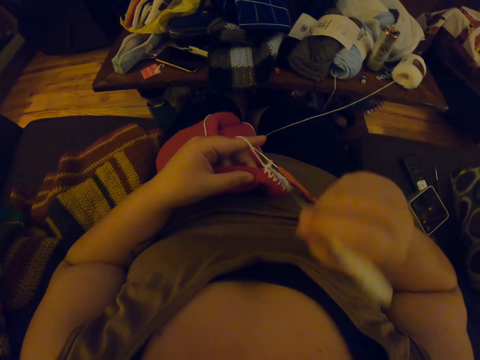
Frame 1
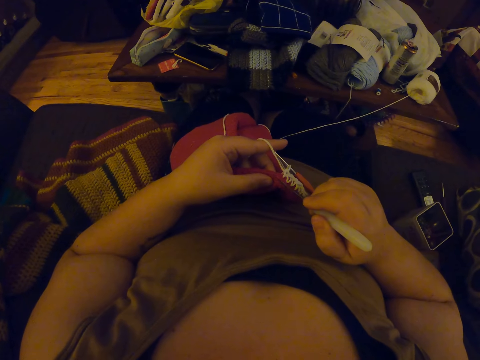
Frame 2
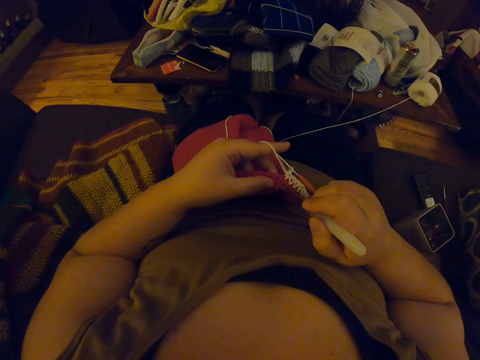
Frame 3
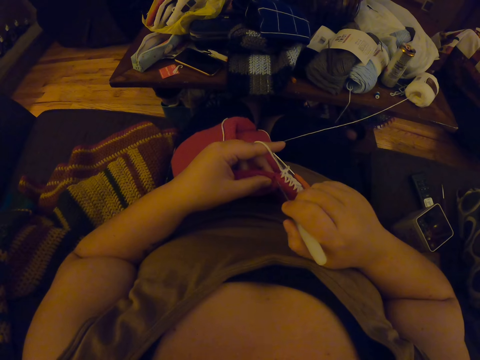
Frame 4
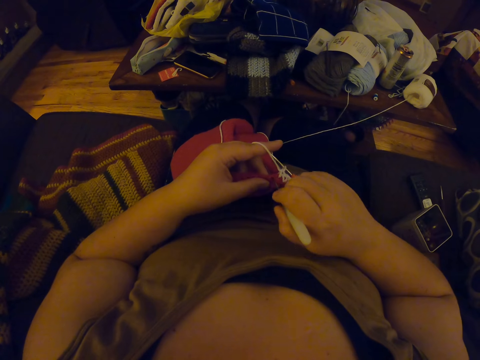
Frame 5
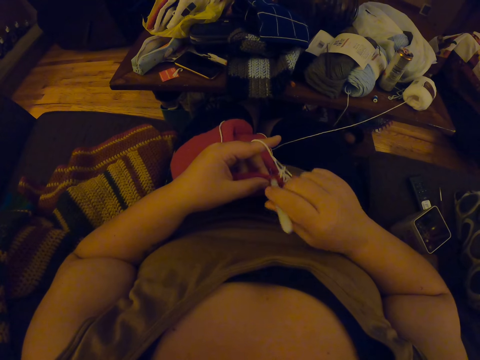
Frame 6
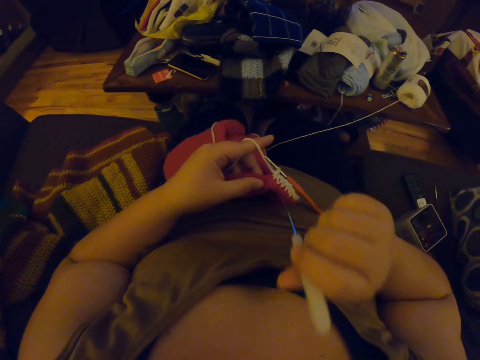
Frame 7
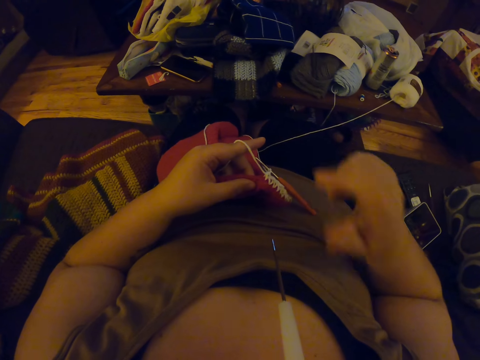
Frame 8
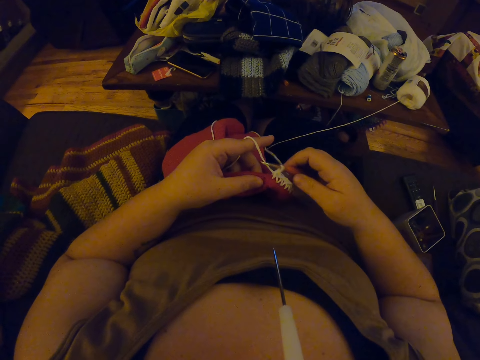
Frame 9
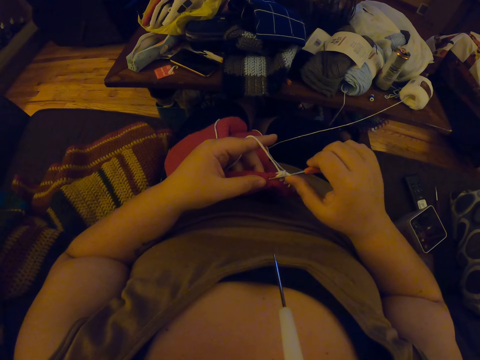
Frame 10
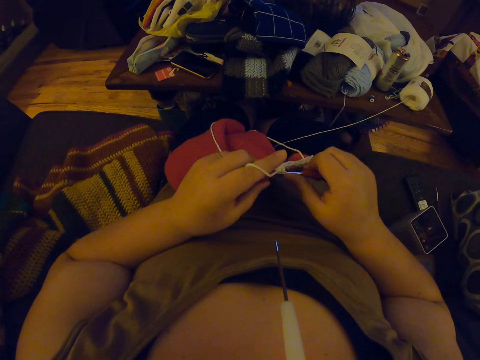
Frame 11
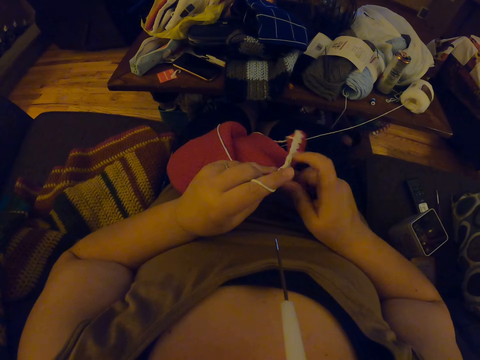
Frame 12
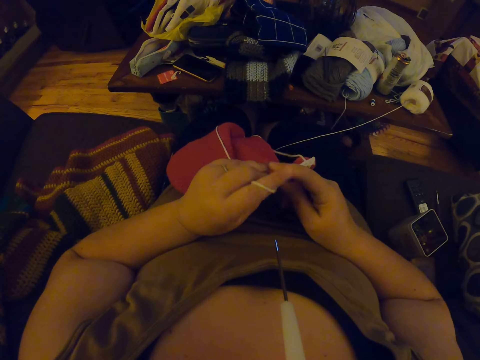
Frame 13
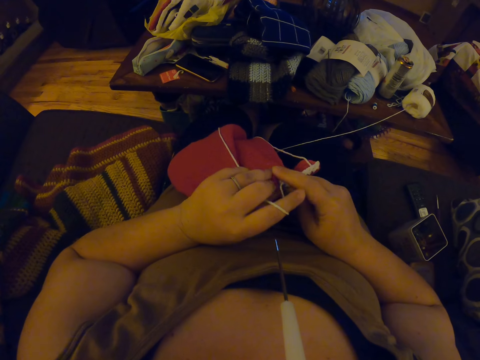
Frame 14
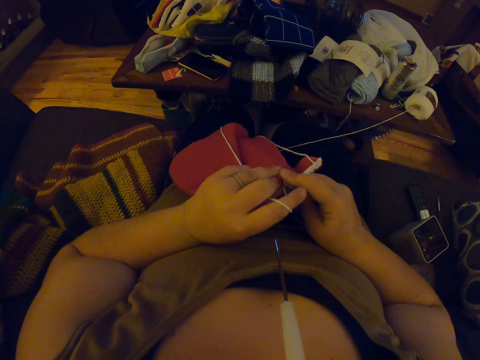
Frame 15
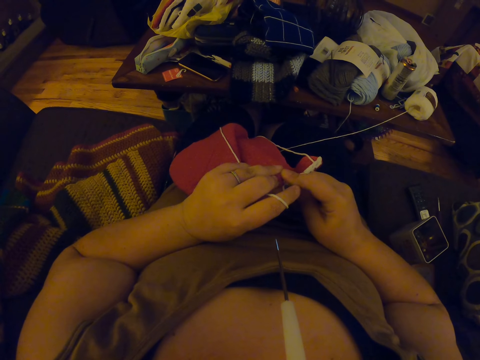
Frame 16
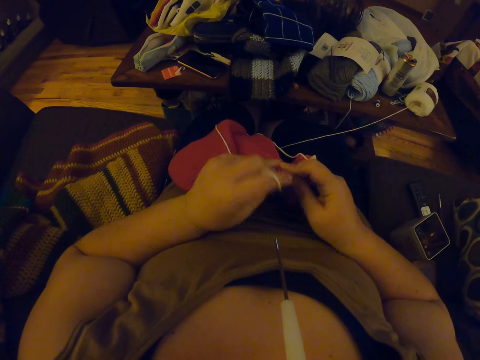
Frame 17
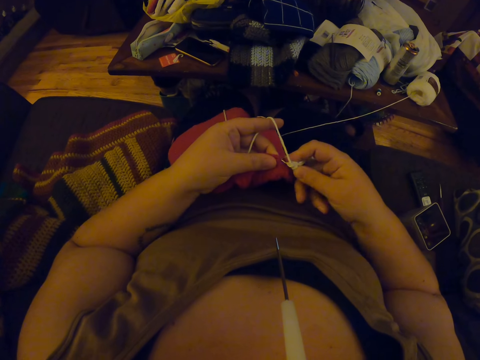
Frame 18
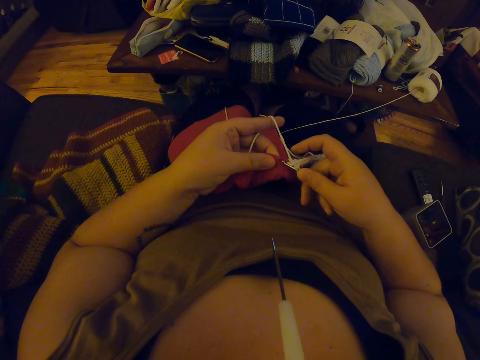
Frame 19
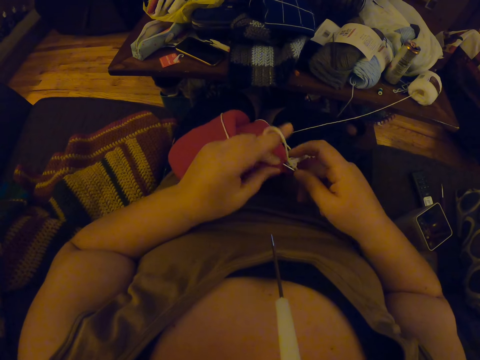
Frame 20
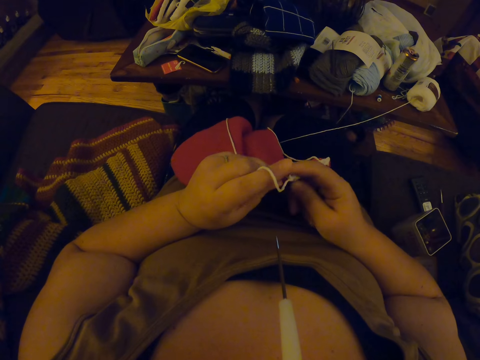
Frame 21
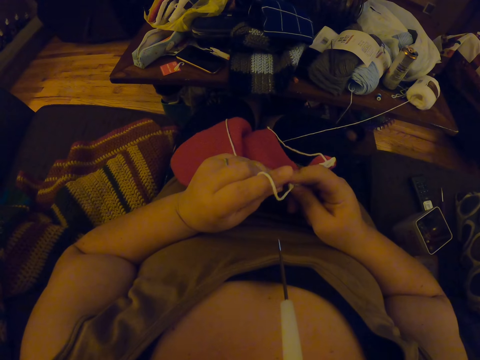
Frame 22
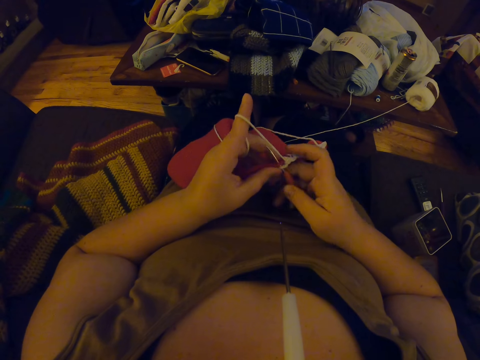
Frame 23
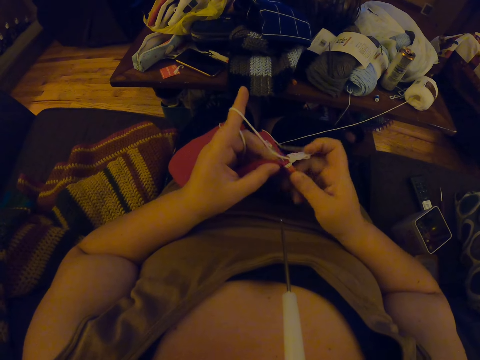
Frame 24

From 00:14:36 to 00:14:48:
The camera wearer returns the crochet hook on the mouth. She removes the crochet hook from her mouth with her right hand. She makes a hole on the crochet with the crochet hook. She sews the cloth using the crochet hook. She puts the crochet hook back into her mouth. She picks the crochet hook from her lap with her right hand. She continues crocheting with the yarn.

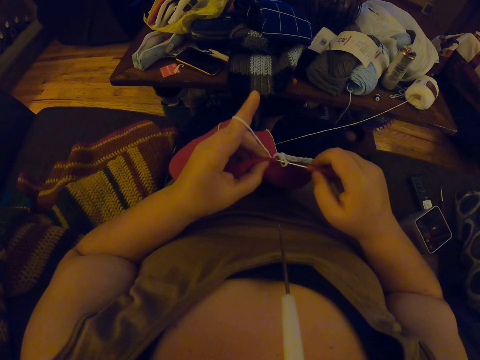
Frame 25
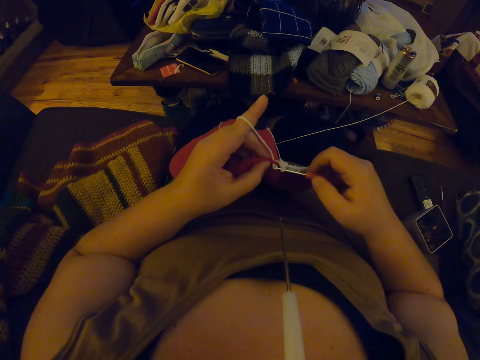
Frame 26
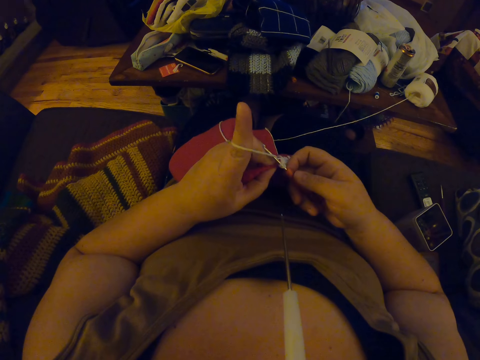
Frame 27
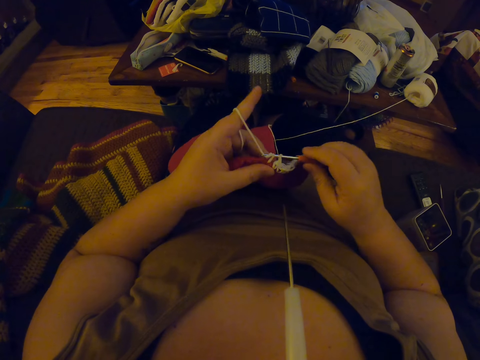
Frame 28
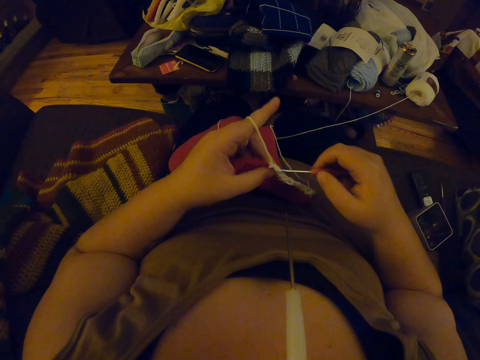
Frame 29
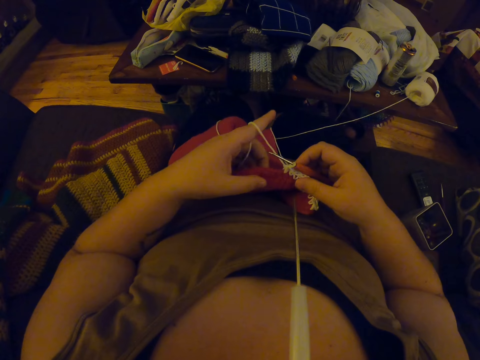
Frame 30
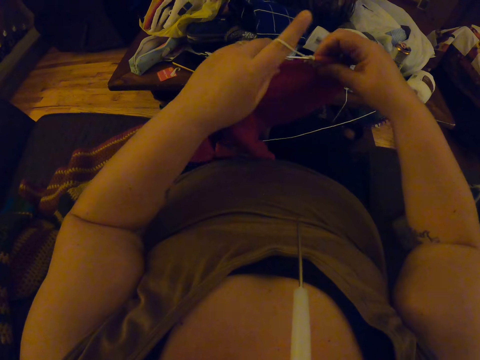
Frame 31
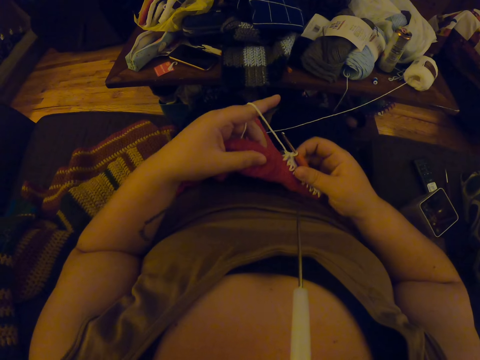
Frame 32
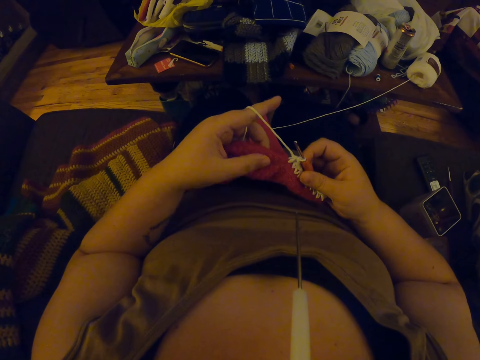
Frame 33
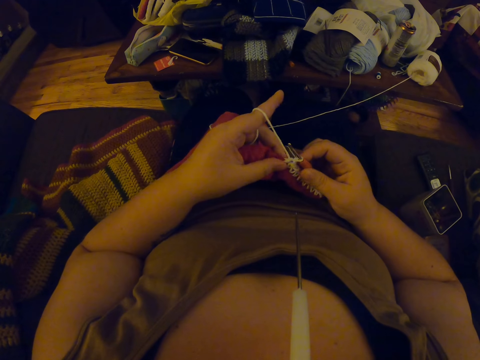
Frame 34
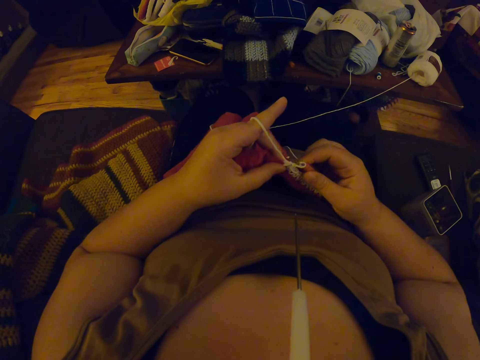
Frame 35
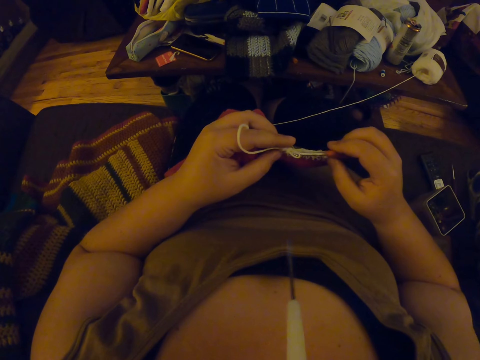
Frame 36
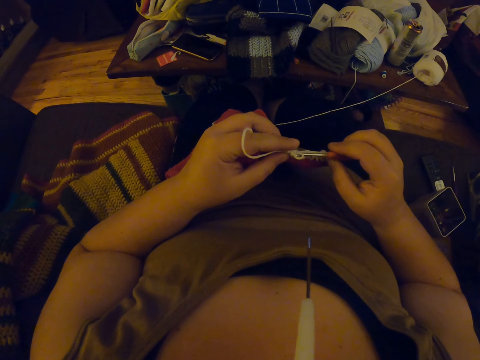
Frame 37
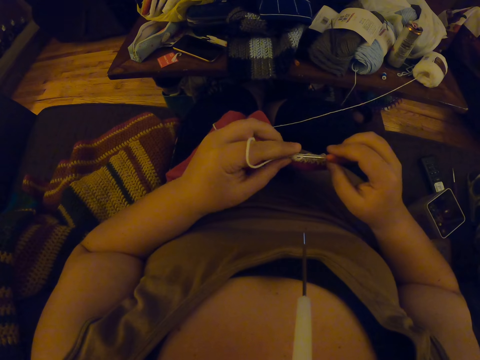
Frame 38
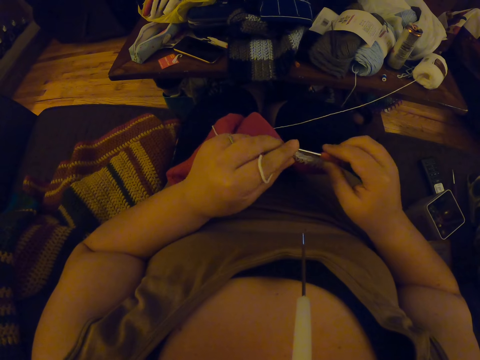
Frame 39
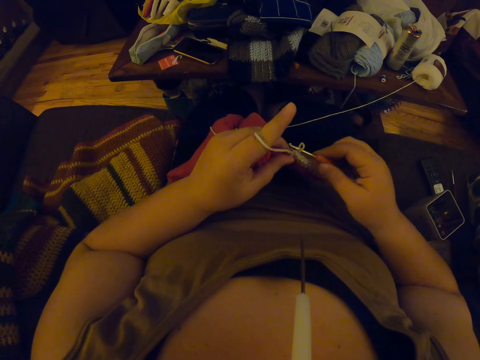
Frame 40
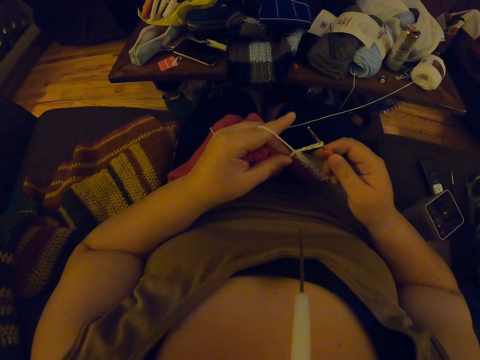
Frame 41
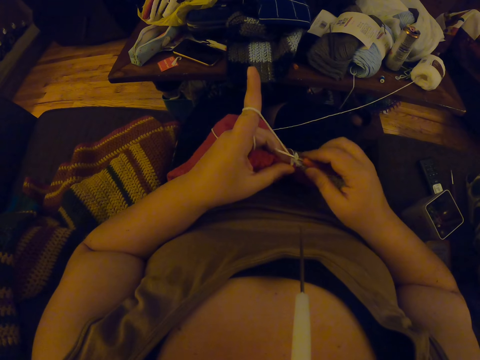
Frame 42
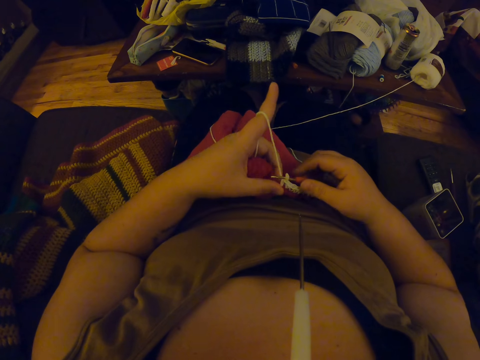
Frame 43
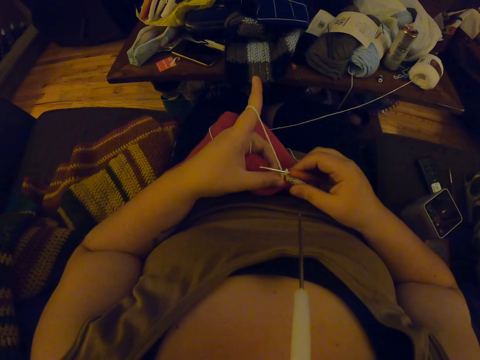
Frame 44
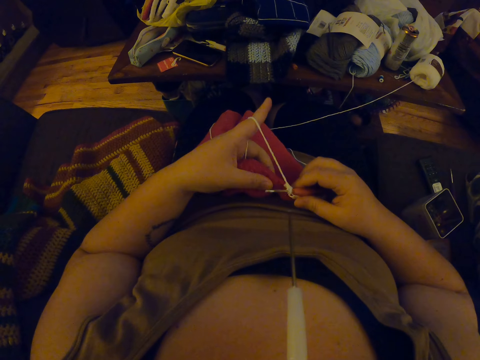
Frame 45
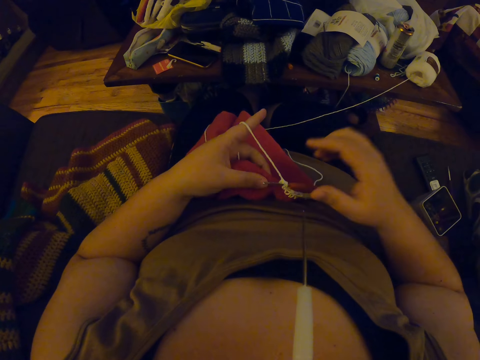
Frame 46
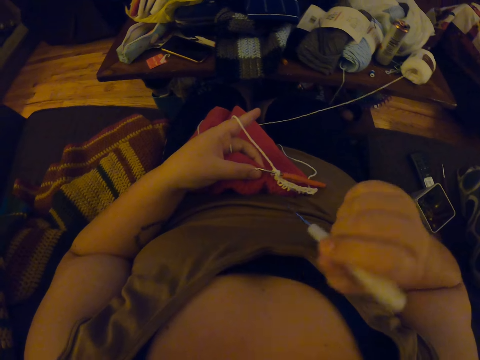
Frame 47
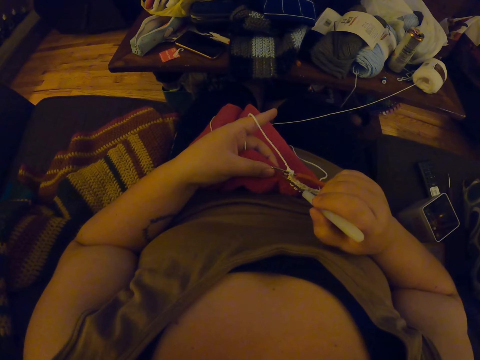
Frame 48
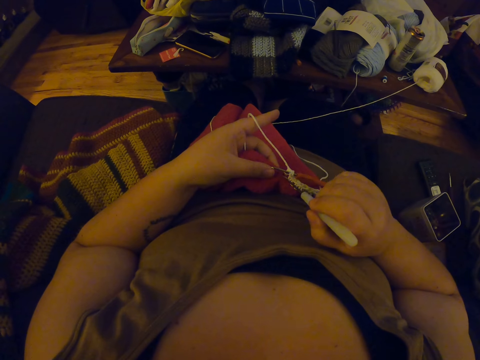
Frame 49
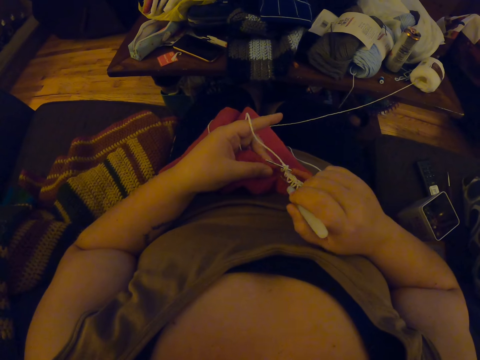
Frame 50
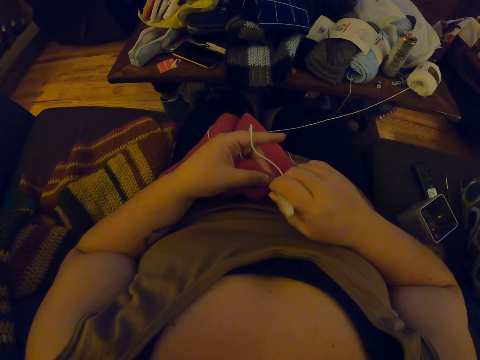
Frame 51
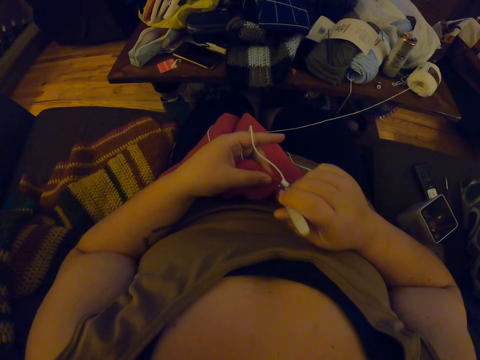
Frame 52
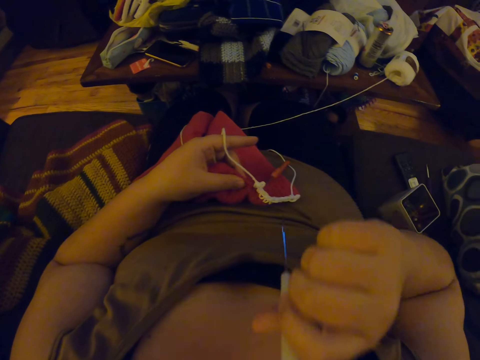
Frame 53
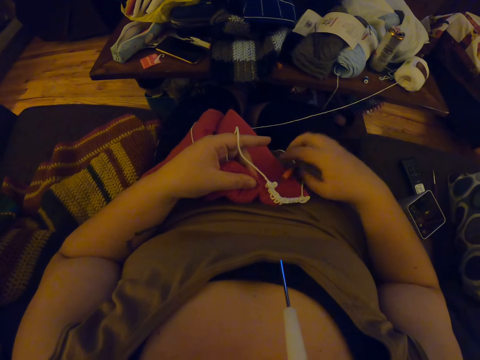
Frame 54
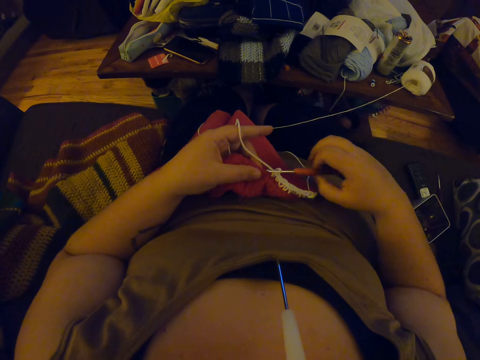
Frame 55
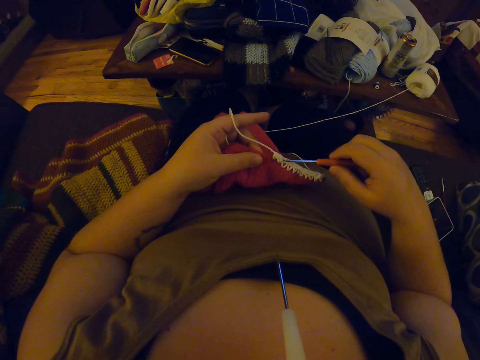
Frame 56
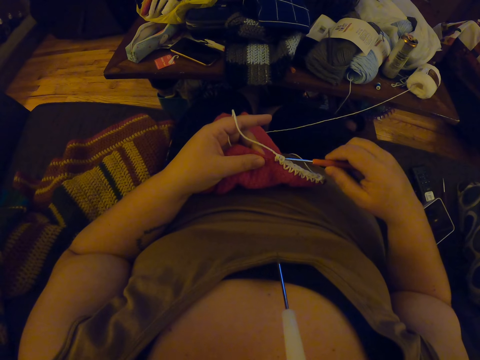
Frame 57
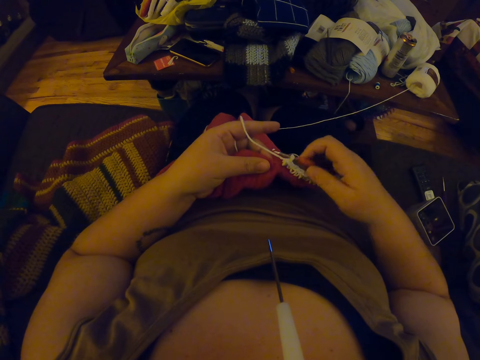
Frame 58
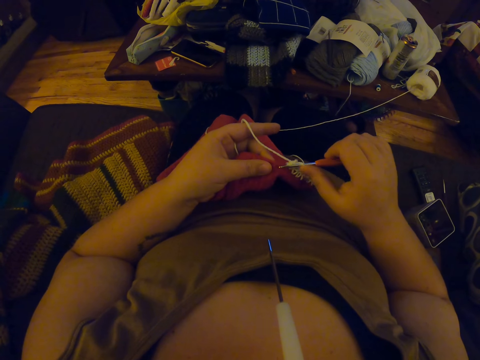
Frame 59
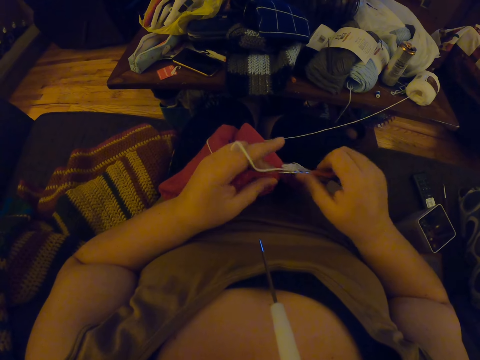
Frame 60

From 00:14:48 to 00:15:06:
The camera wearer adjusts the crochet on her lap. She continues crocheting with the yarn. She places the crochet hook on her lap. She removes the crochet hook from her mouth with her right hand. She makes a hole on the crochet with the crochet hook. She sews the cloth using the crochet hook. She puts the crochet hook back into her mouth. She picks the crochet hook from her lap with her right hand. She continues crocheting with the yarn.
